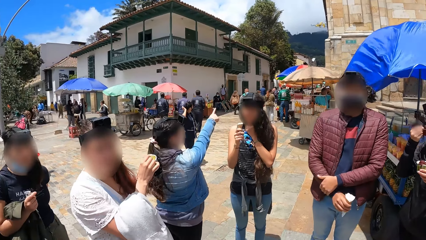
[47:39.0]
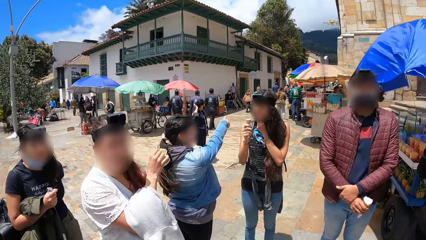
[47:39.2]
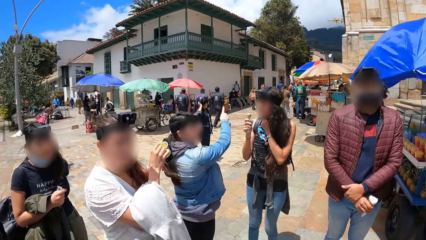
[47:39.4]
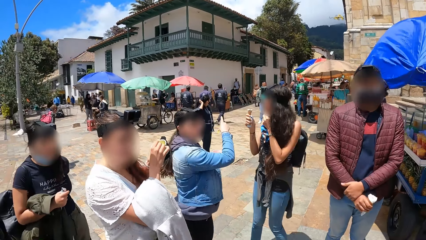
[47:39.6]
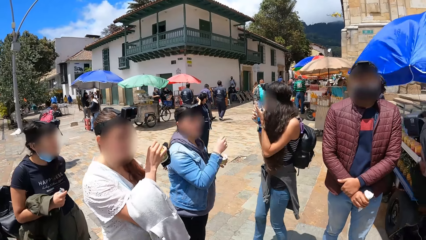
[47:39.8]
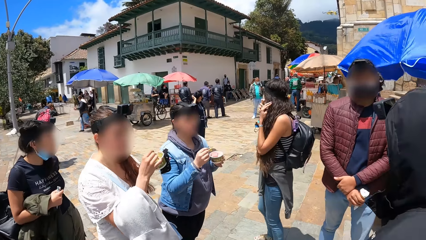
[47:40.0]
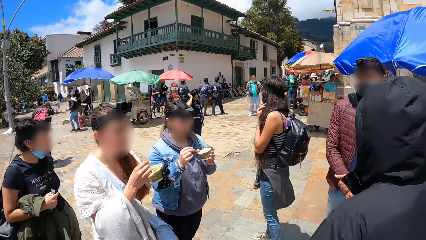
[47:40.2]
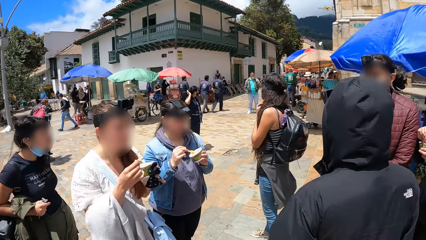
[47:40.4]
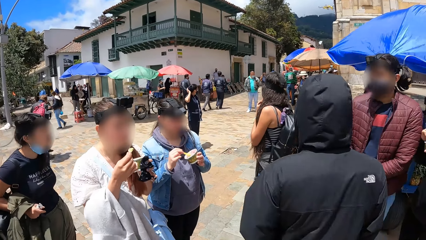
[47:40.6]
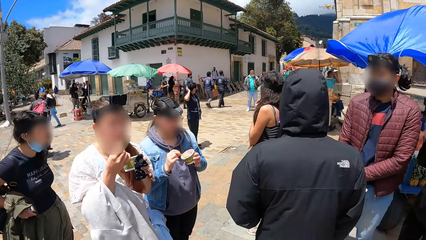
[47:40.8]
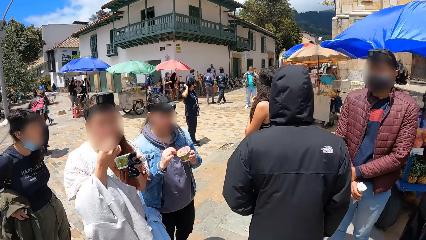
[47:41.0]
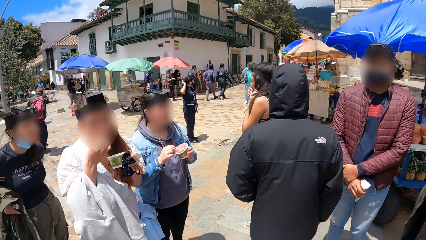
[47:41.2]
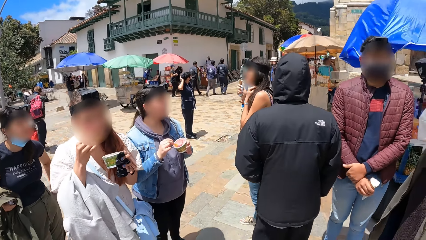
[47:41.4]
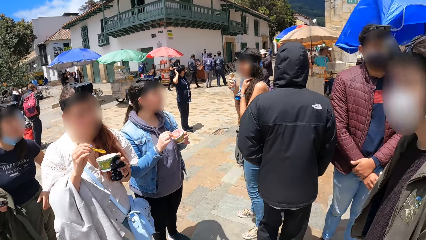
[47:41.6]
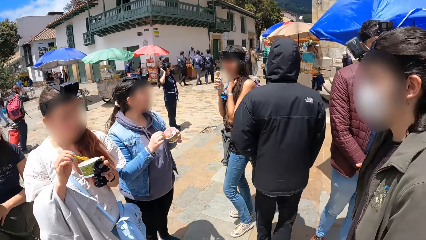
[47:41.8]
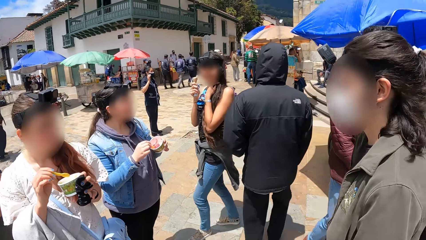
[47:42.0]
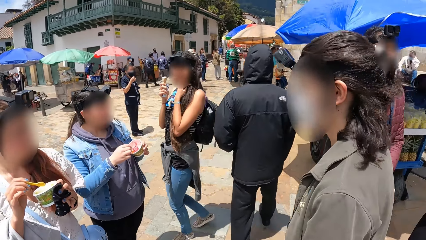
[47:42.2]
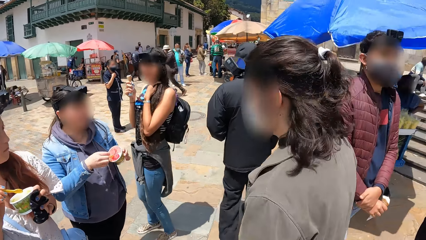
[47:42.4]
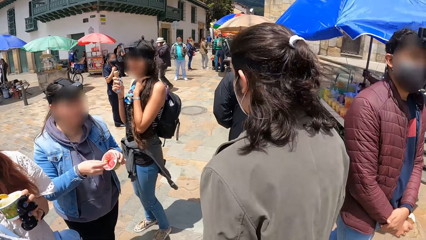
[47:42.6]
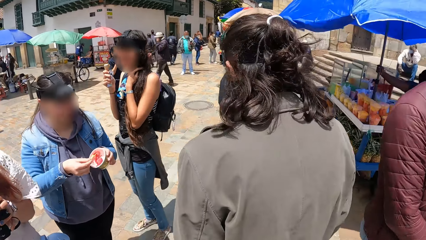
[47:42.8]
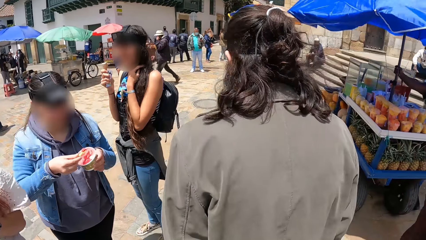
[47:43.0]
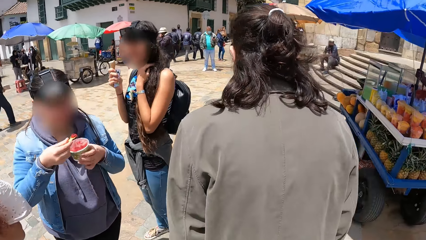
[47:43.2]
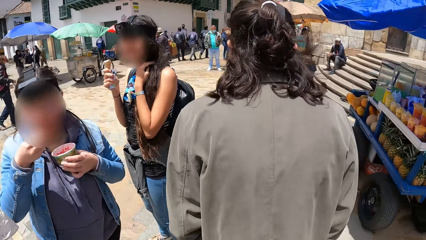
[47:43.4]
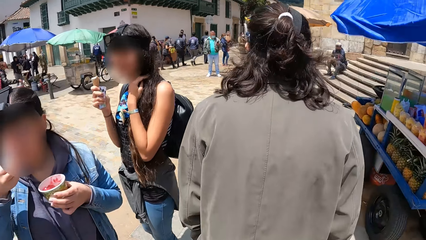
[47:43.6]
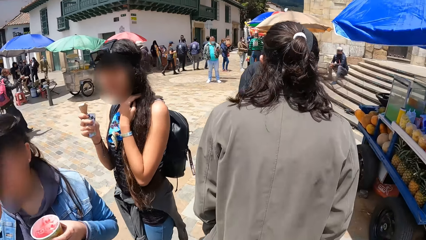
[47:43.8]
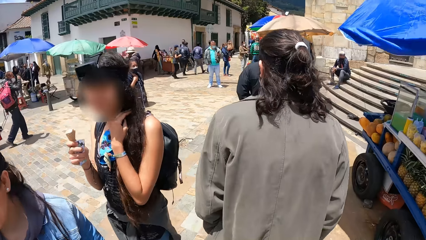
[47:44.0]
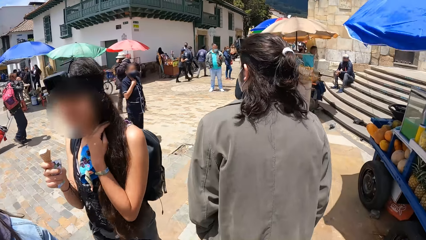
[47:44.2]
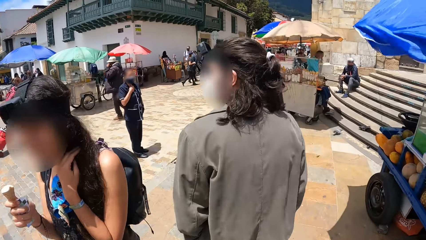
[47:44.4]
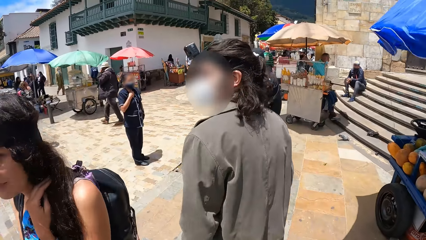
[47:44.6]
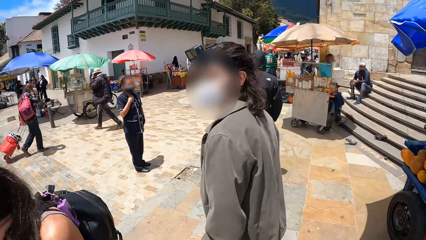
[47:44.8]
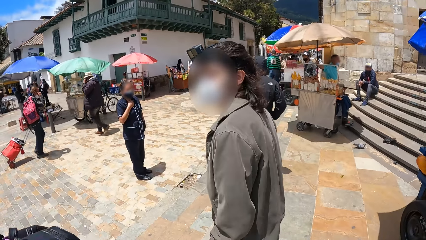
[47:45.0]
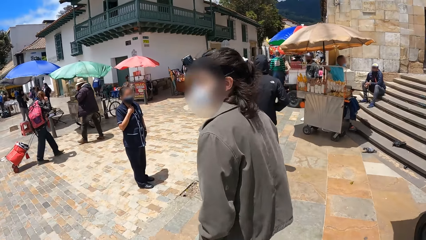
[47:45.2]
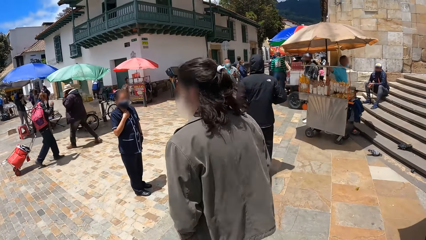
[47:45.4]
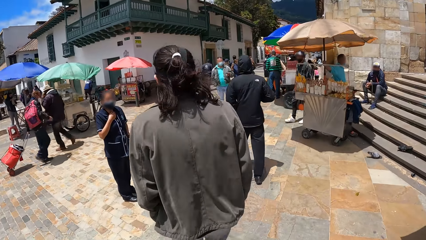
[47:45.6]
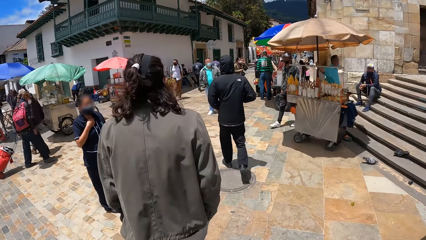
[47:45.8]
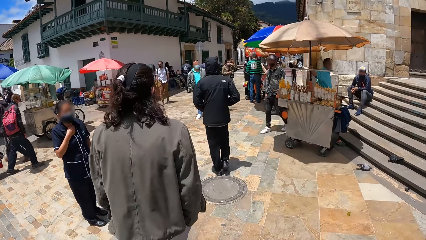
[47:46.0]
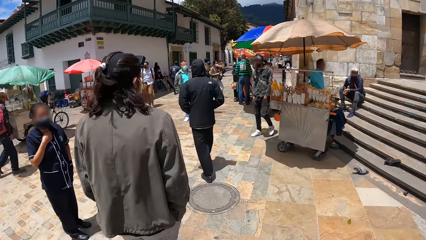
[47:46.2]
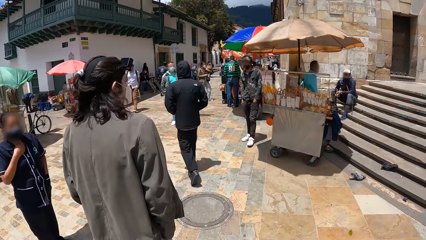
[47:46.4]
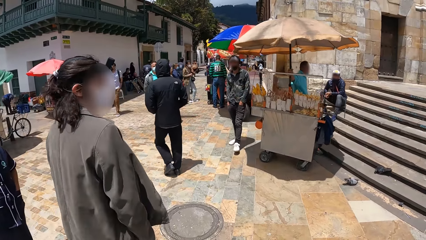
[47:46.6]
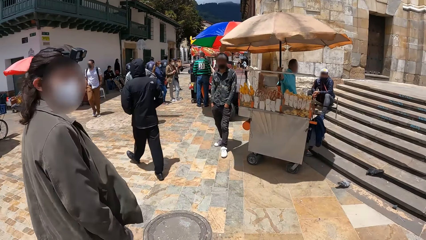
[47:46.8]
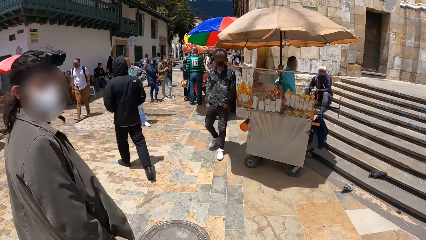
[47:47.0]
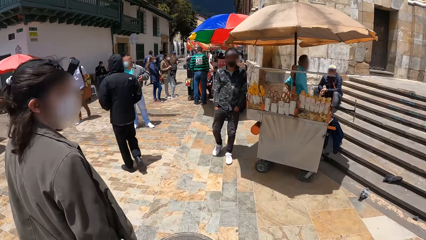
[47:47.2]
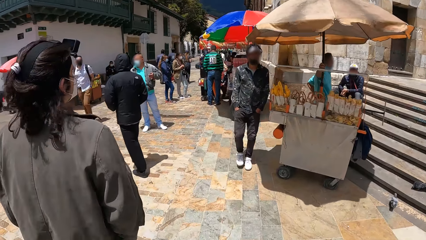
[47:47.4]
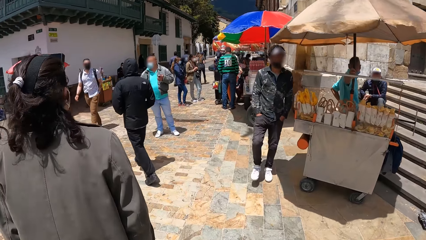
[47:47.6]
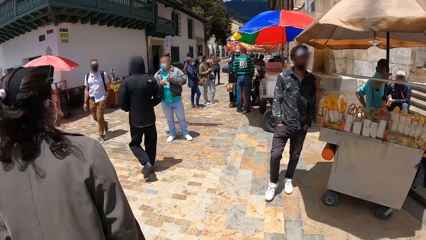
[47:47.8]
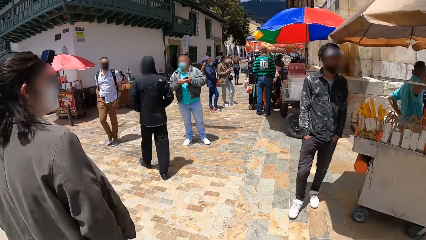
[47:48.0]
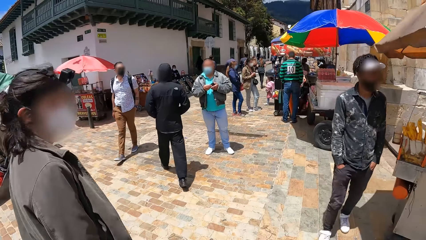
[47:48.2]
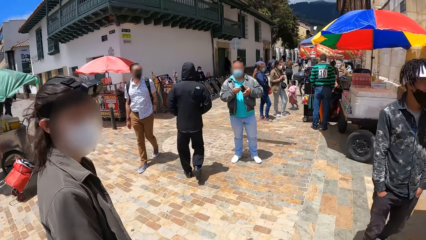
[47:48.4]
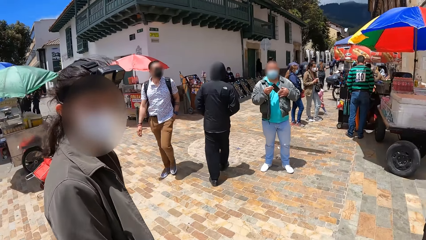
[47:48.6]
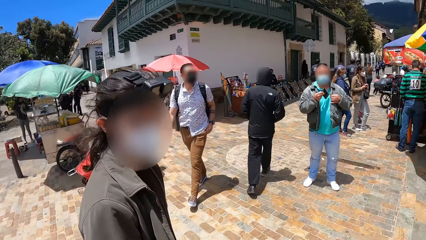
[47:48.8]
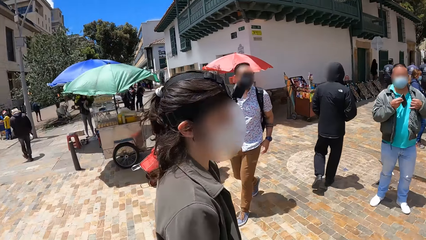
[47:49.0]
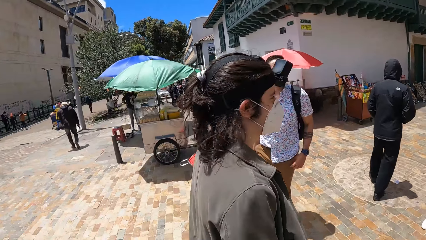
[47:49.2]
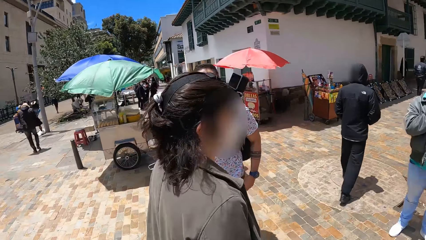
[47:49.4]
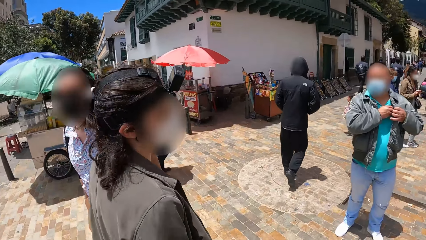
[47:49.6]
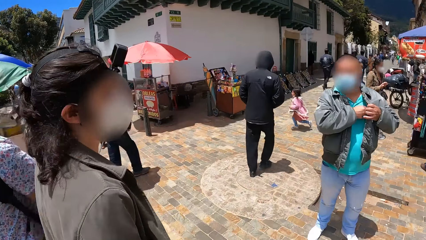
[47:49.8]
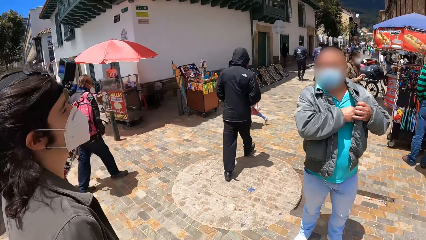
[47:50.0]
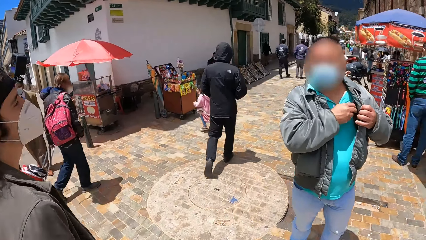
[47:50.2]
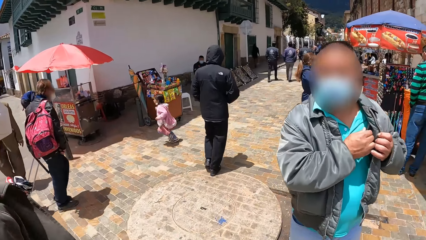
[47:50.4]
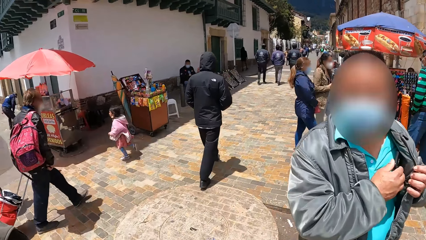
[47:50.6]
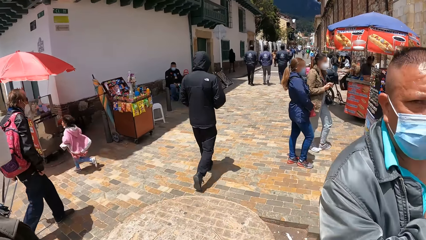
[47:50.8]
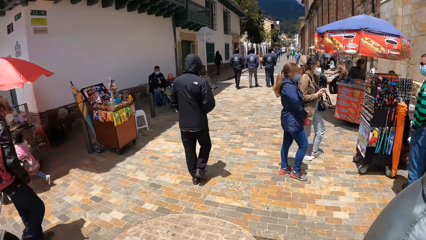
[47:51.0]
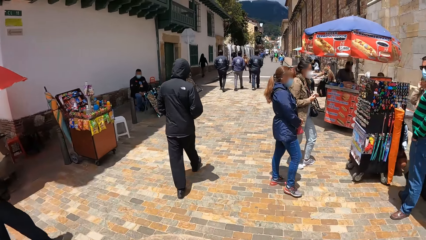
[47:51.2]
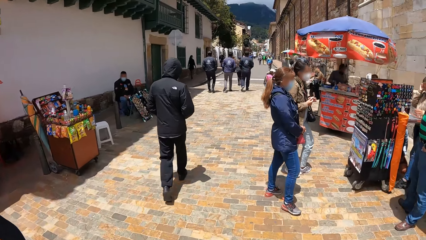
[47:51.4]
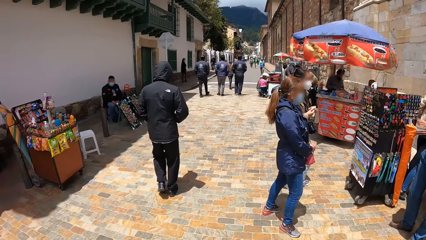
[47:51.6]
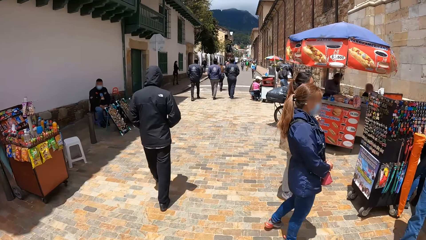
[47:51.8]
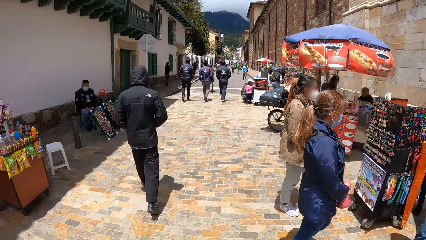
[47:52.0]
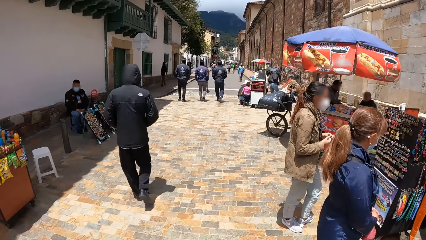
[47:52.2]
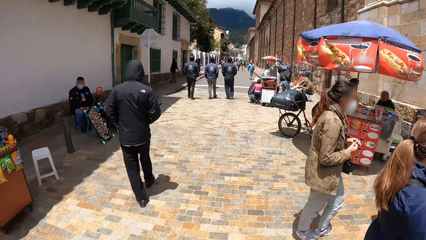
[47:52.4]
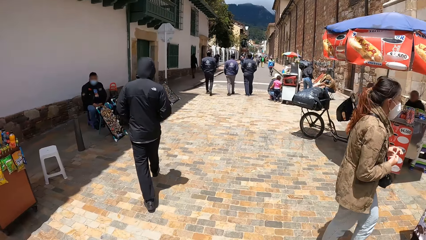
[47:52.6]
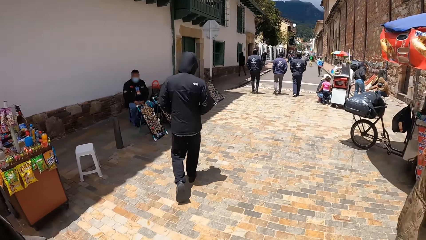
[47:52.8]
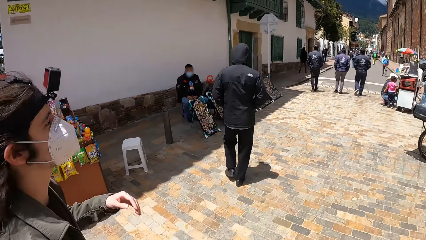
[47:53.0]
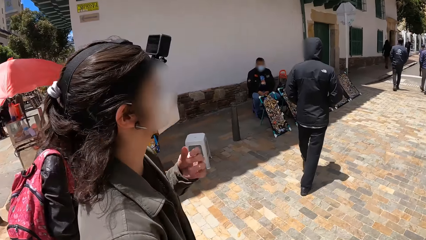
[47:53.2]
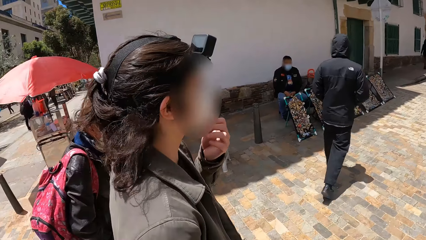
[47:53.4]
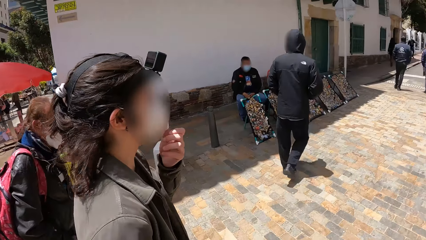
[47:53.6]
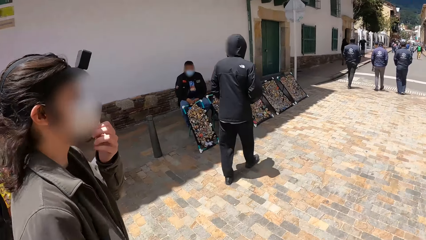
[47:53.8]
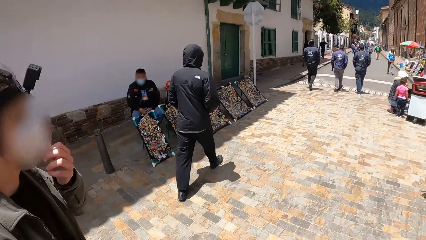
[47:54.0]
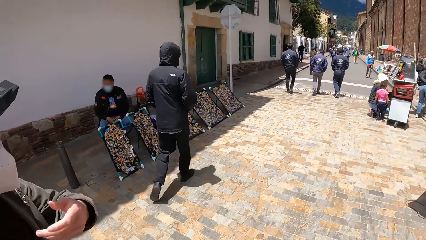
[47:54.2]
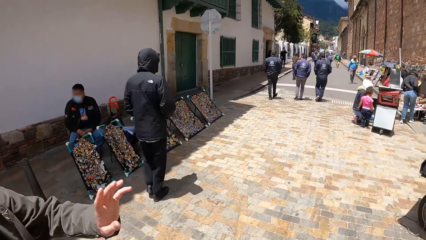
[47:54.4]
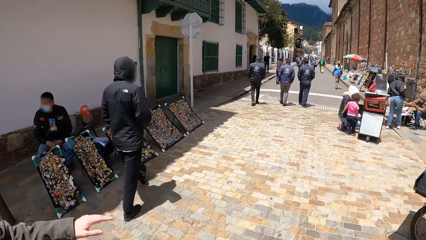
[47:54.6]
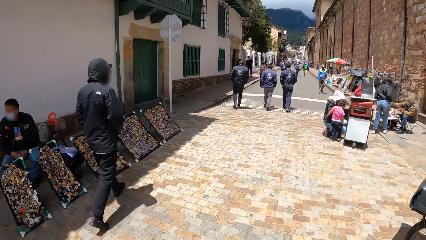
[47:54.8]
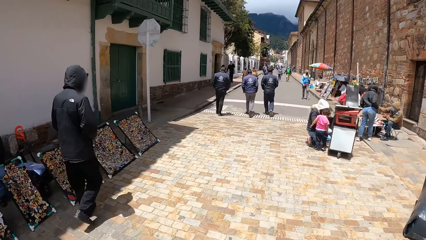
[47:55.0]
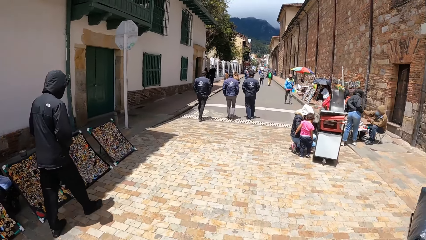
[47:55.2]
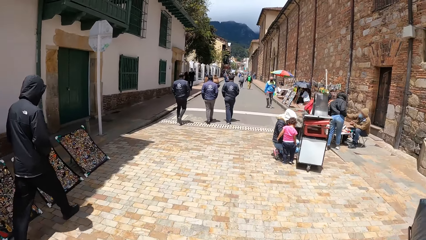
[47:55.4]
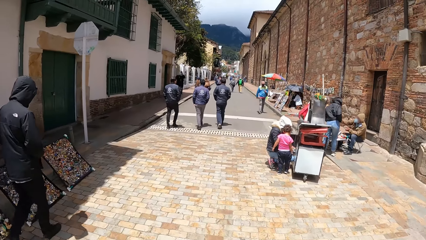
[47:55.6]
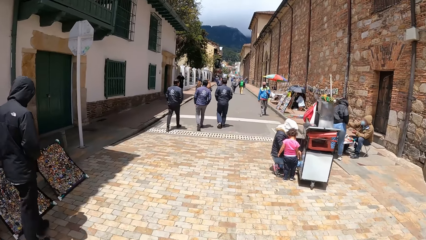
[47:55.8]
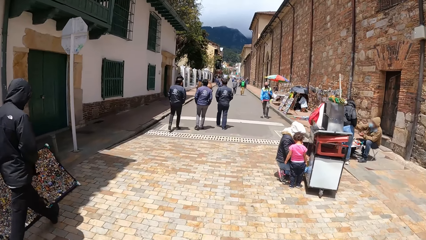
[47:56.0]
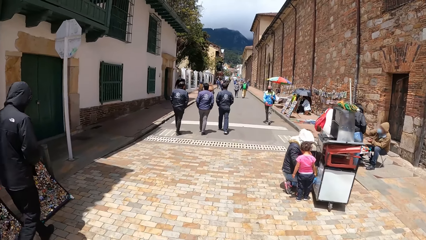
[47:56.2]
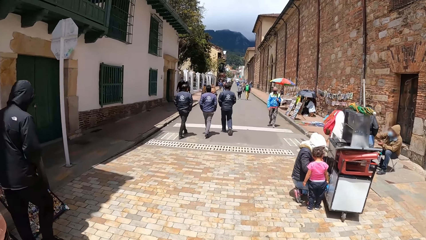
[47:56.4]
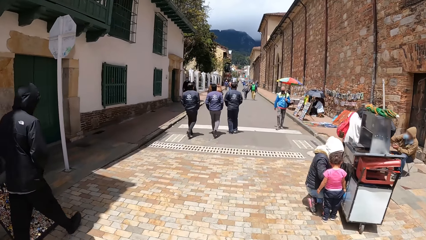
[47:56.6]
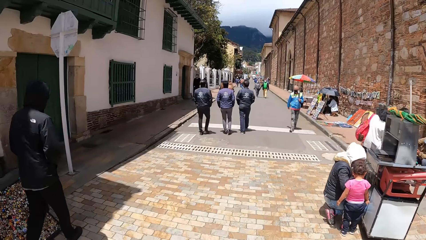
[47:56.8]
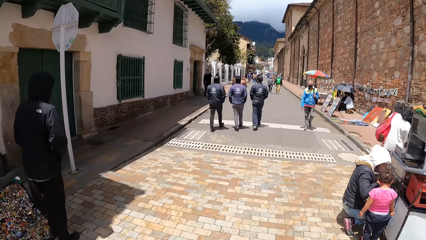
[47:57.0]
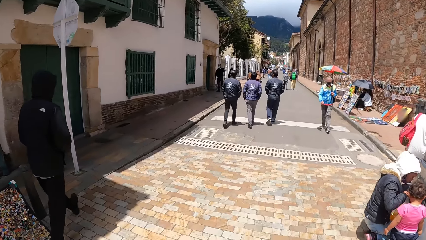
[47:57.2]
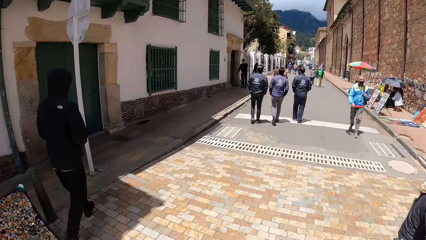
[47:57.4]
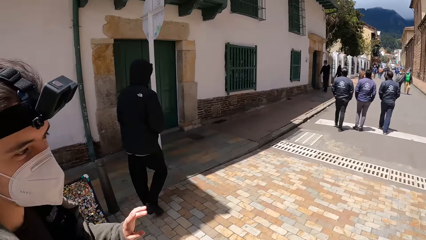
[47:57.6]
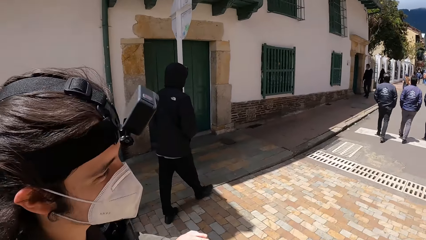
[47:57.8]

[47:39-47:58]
The fifth woman adjusts her hair with her left hand. The first woman eats ice cream from the spoon in her right hand. The third woman scoops ice cream from the cup of ice cream in her left hand with the spoon in her right hand. The camera wearer walks along a path with the third man, a fourth man and a fifth man. The third woman puts the ice cream in her mouth with the spoon in her right hand. The camera wearer walks.
